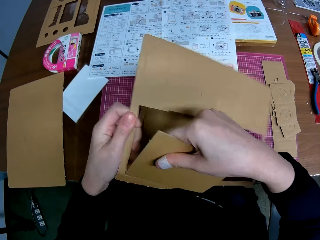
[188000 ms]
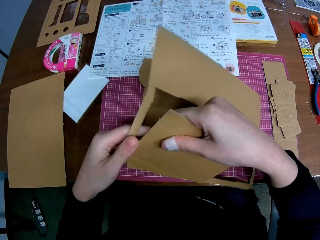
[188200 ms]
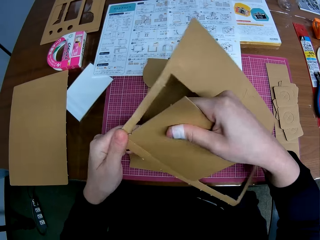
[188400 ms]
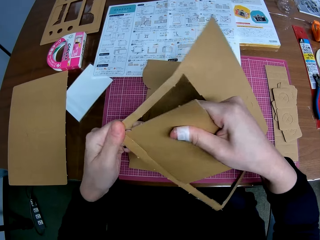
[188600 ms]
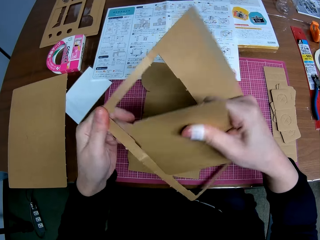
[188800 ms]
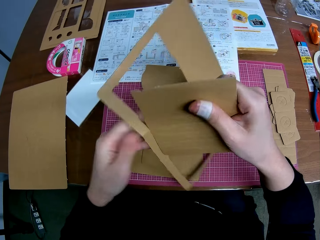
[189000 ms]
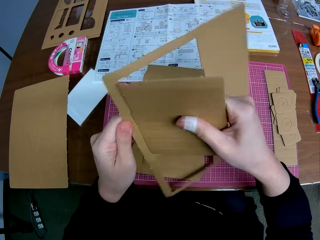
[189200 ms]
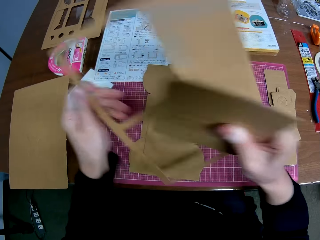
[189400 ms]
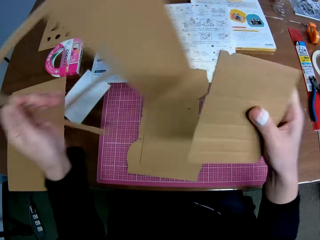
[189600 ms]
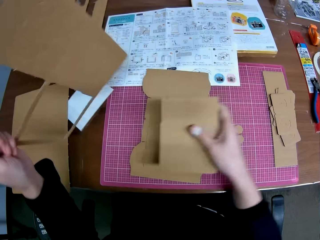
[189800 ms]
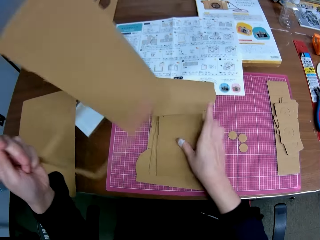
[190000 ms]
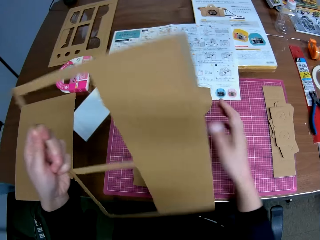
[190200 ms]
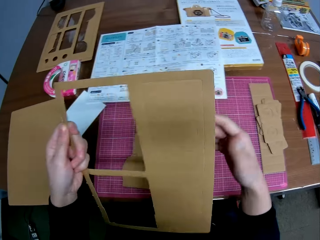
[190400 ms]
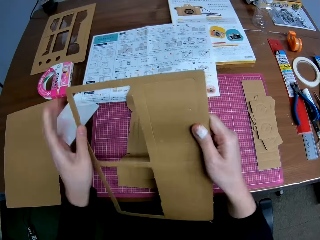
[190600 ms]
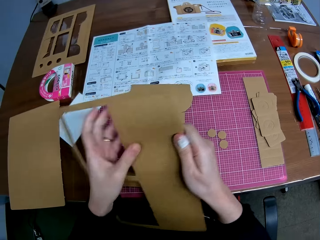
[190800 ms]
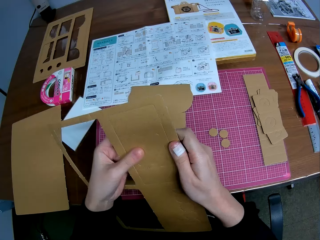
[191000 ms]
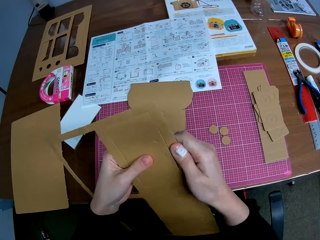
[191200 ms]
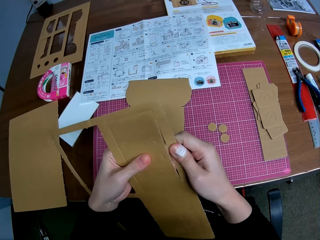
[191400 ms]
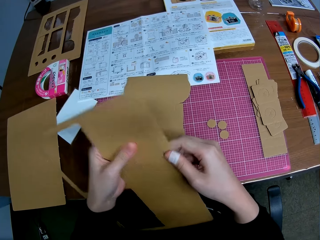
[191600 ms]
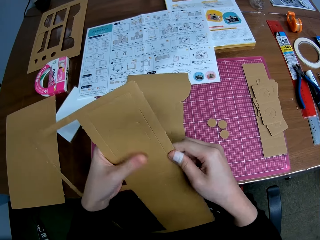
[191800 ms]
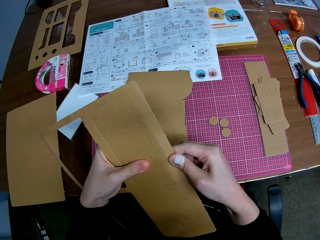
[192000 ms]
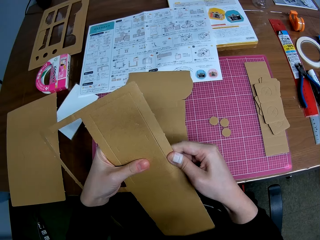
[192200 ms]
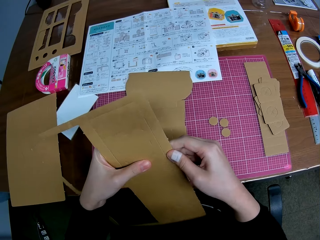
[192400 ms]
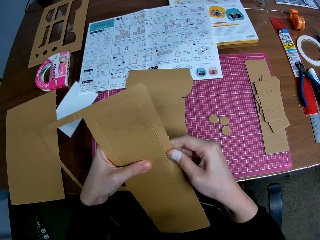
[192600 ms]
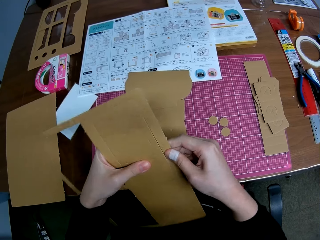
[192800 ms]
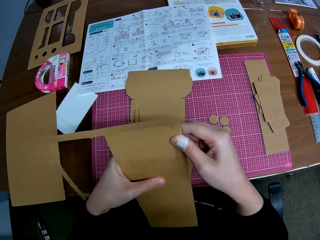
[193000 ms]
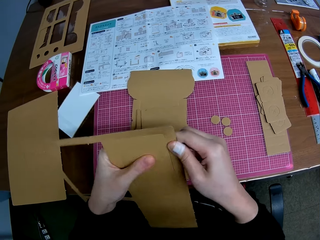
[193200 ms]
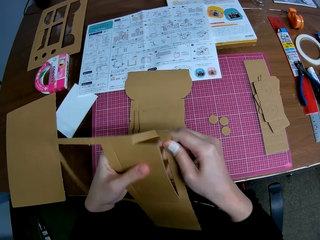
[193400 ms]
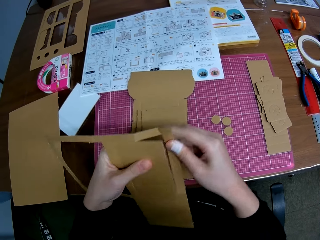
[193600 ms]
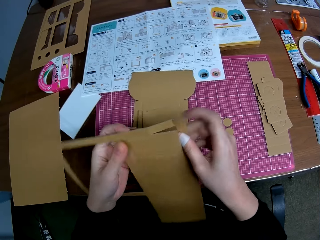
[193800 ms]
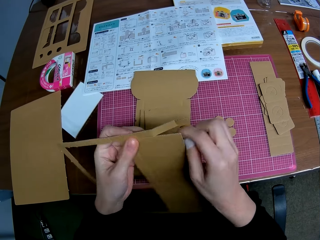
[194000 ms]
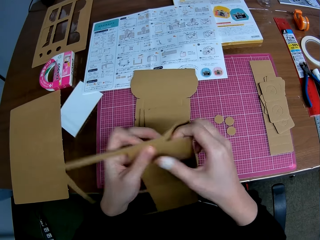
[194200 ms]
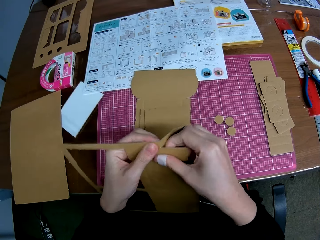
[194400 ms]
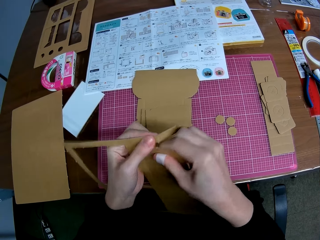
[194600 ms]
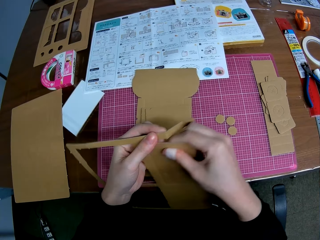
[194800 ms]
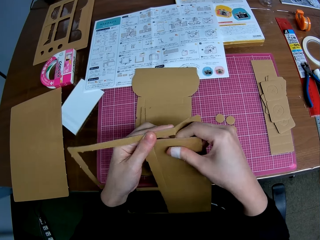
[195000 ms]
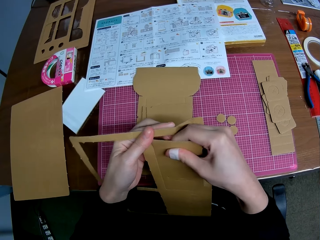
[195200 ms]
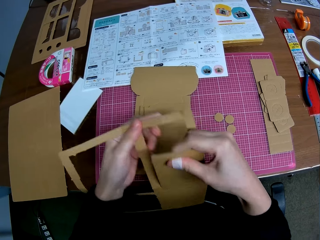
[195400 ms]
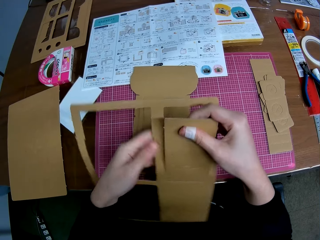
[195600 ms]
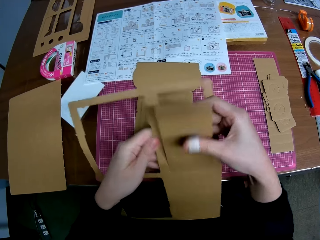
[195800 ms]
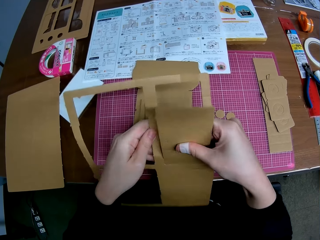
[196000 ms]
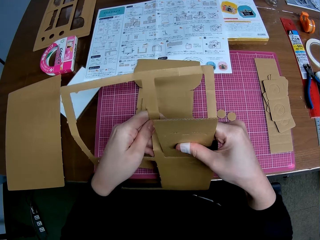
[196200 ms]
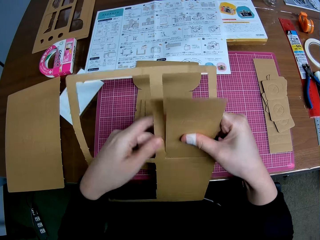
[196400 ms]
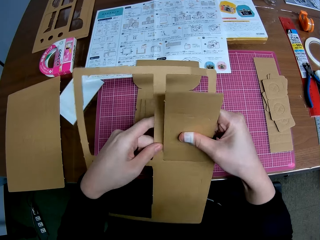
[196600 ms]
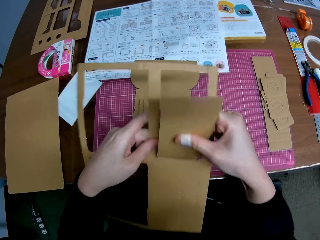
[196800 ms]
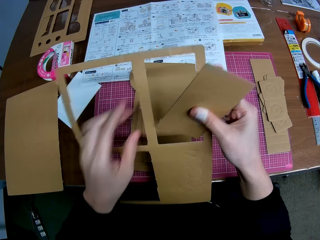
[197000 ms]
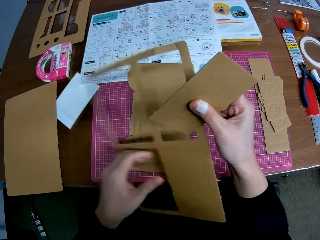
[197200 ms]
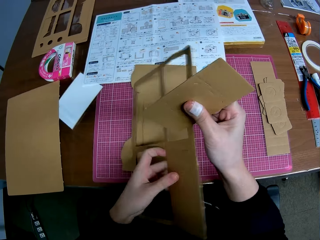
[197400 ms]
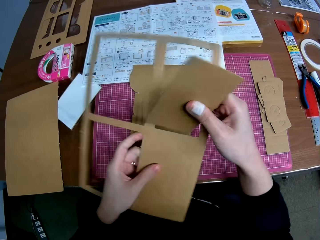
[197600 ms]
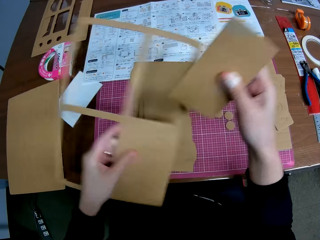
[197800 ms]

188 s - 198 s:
The camera wearer drops the carved shape on the table with his right hand. He removes another carved shape on the detached brown cardboard with both hands. He cuts the manila paper.

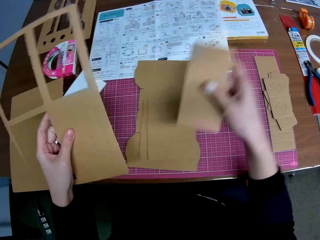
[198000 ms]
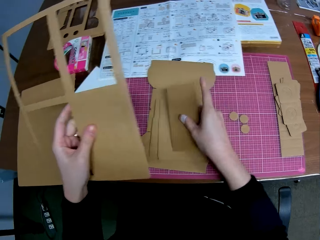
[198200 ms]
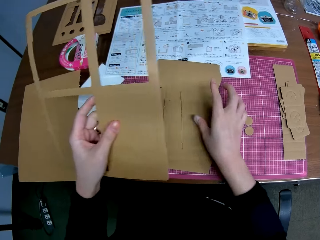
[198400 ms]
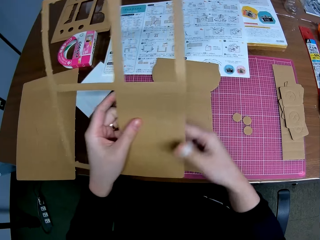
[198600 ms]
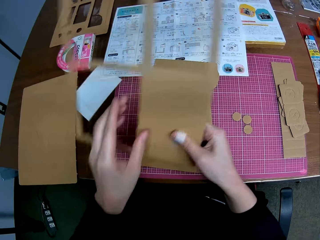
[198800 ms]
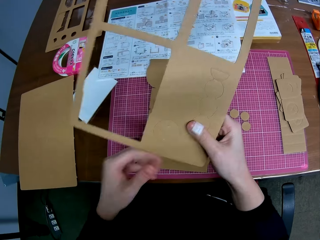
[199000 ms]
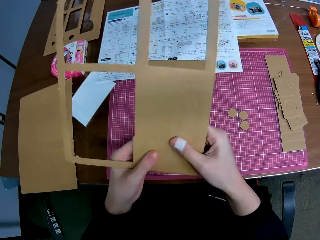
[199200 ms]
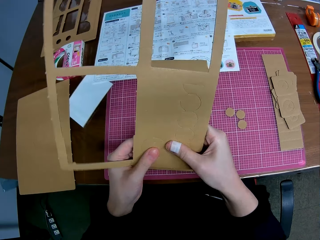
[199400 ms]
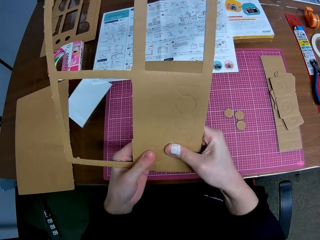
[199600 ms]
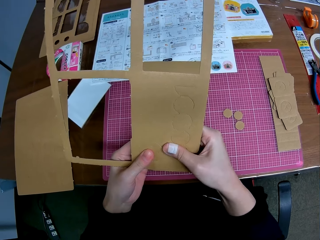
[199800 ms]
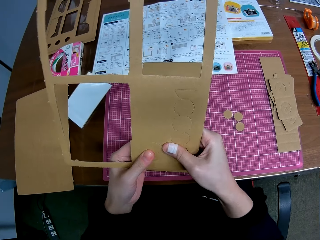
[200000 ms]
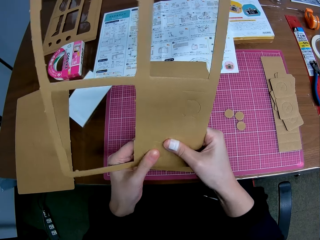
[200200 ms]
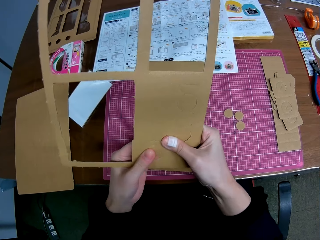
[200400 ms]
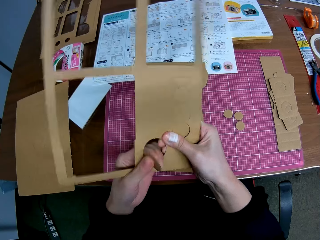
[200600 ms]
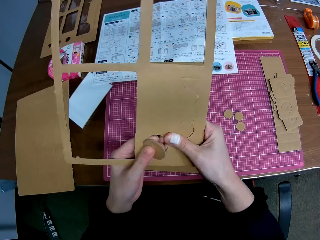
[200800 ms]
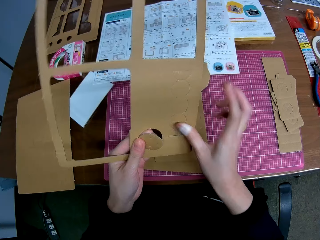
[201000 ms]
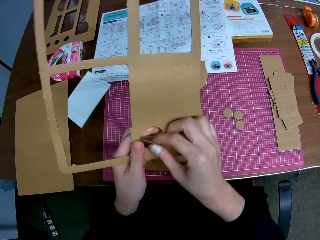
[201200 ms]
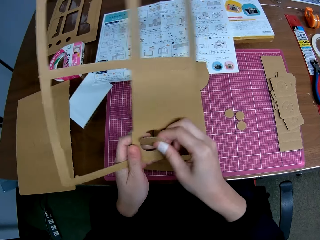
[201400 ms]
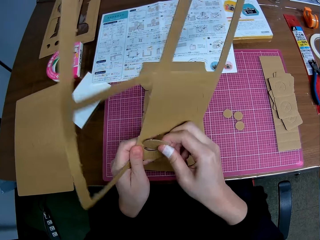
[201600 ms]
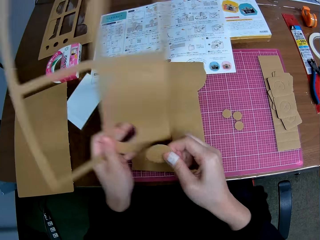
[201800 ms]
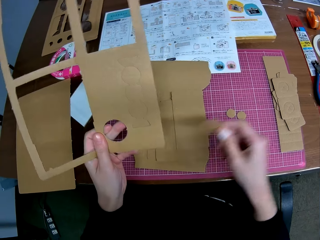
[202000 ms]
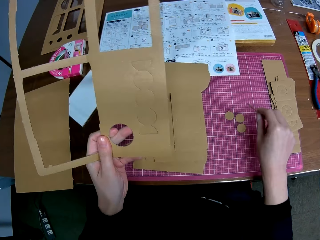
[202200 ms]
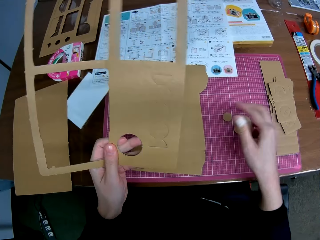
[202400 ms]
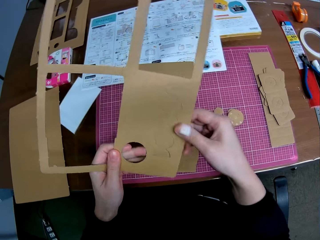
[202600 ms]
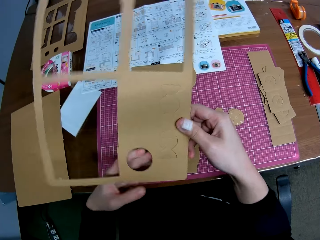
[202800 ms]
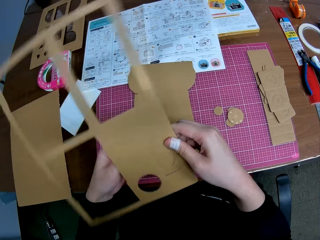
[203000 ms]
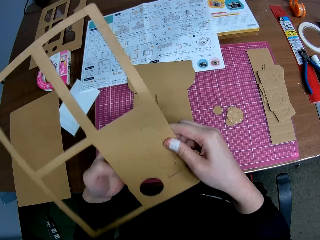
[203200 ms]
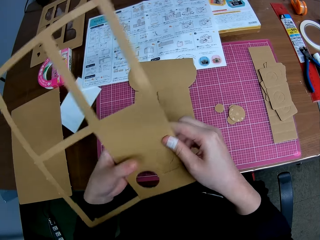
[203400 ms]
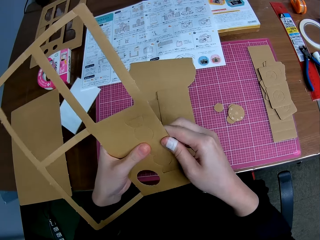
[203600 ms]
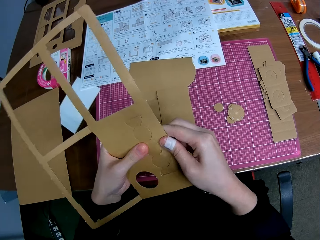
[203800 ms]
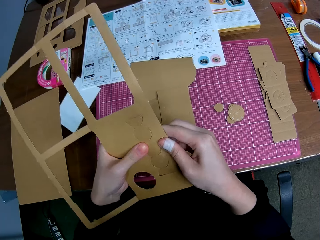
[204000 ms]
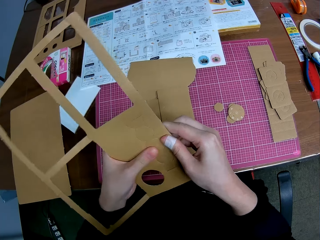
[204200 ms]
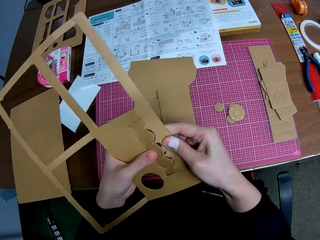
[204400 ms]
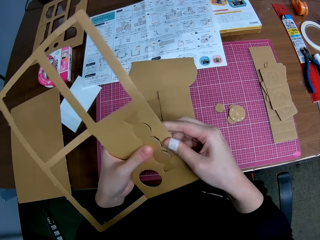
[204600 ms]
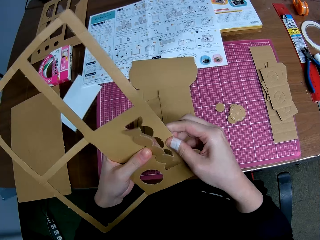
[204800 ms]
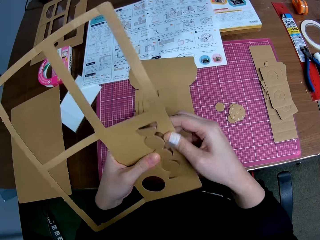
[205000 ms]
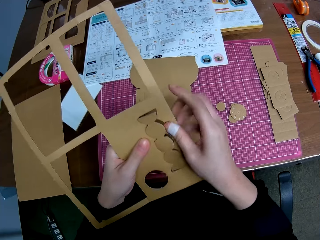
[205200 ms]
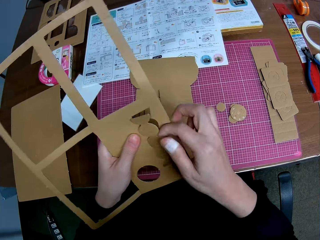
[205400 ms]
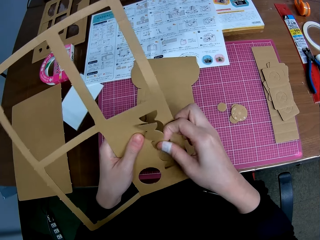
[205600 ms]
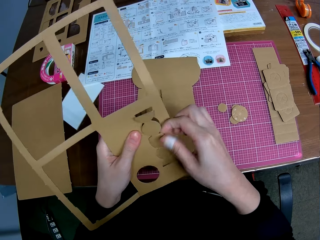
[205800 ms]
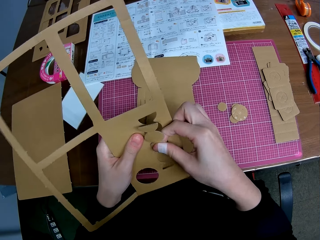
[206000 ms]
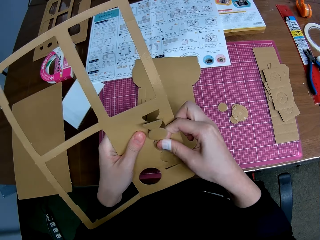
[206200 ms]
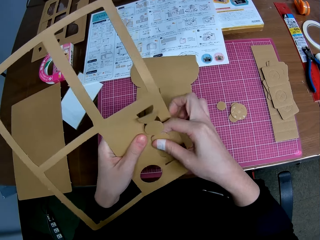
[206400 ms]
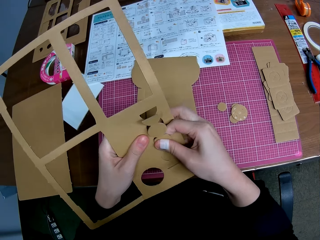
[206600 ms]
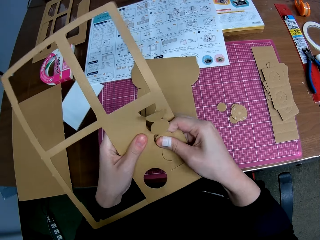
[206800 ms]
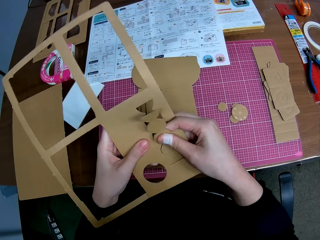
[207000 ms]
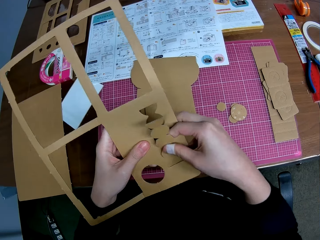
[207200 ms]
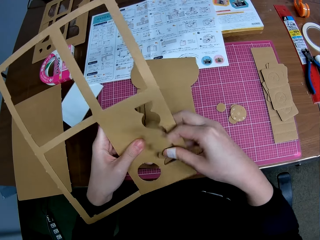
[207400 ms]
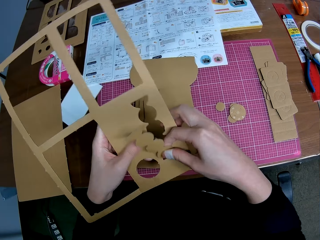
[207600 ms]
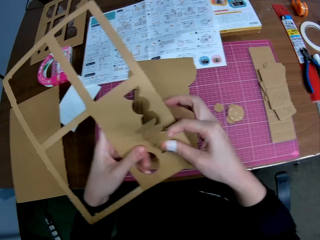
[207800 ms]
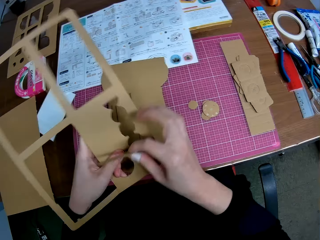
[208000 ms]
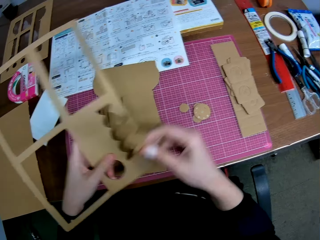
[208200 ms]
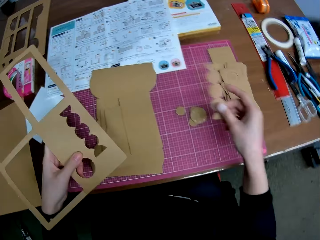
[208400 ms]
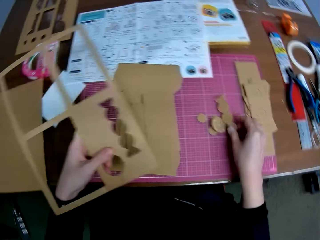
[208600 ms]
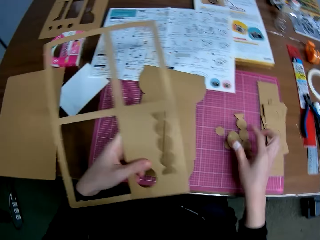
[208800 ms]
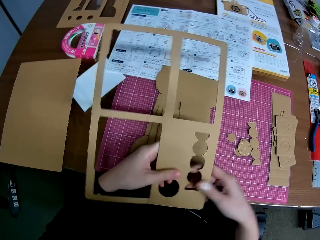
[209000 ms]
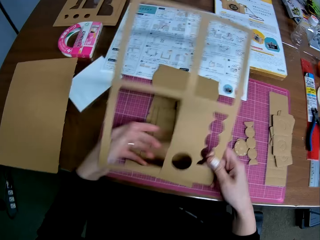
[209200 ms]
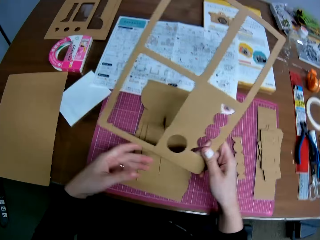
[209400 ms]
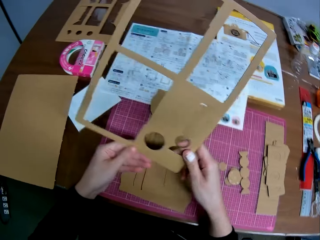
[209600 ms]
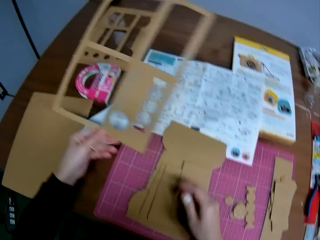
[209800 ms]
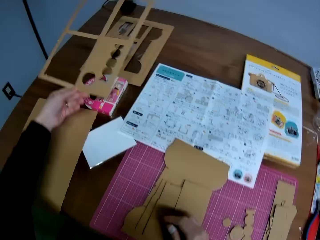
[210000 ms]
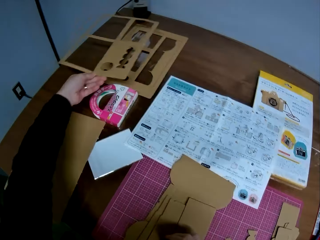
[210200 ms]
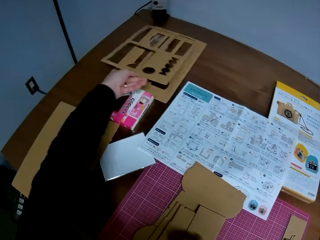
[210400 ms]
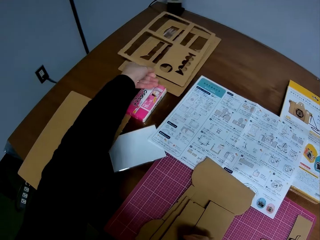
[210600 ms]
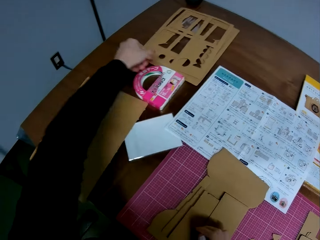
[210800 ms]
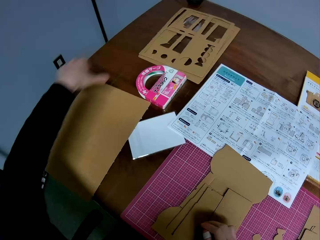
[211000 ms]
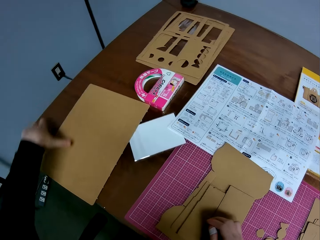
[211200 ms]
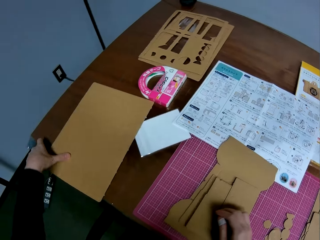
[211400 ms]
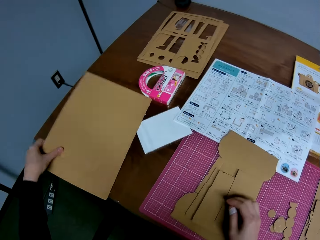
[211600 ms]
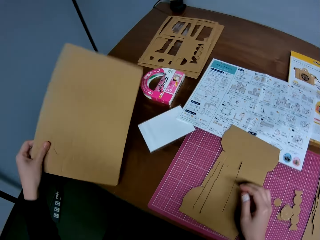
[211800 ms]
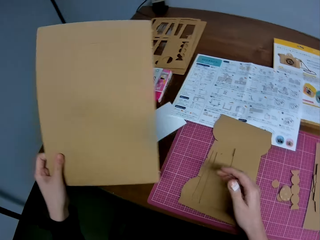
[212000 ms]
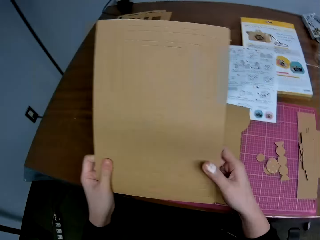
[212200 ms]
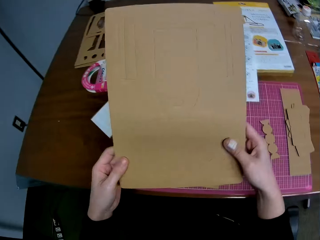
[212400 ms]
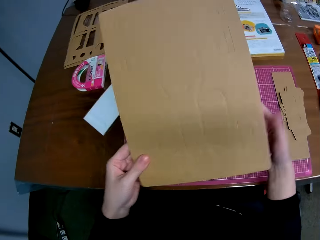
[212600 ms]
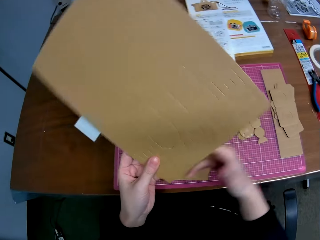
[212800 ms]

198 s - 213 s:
The camera wearer drops the carved shape on the table with his right hand. He removes another carved shape on the detached brown cardboard with both hands. He cuts the manila paper. He drops the carved shape on the table with his right hand. He cuts the manila paper. He removes another carved shape on the detached brown cardboard with both hands. He drops the carved shape on the table with his right hand. He drops the remaining part of the detached brown cardboard on the left side of the table with his left hand. He picks up another detached brown cardboard piece on the table with his left hand.
